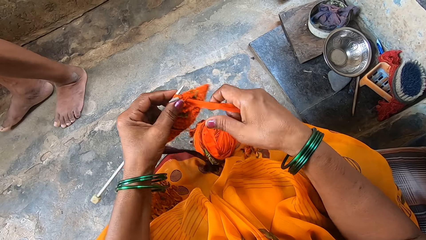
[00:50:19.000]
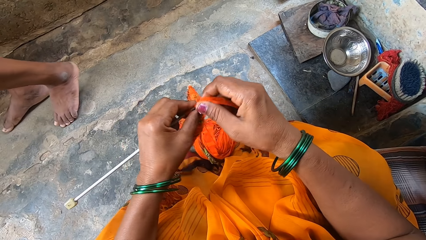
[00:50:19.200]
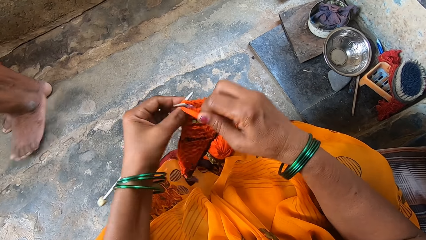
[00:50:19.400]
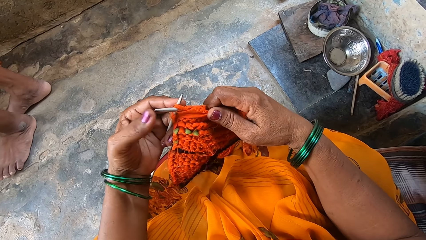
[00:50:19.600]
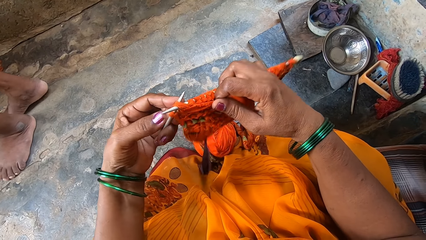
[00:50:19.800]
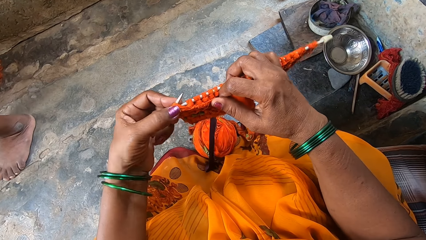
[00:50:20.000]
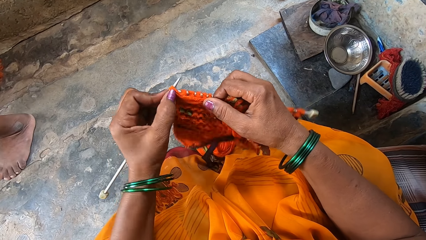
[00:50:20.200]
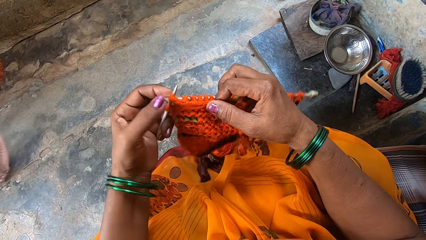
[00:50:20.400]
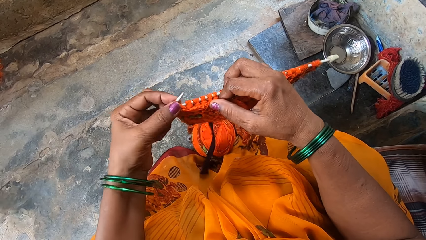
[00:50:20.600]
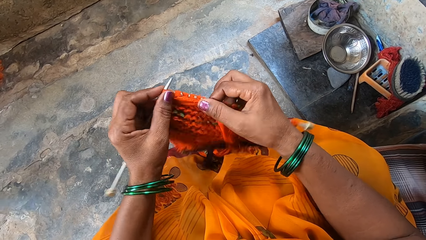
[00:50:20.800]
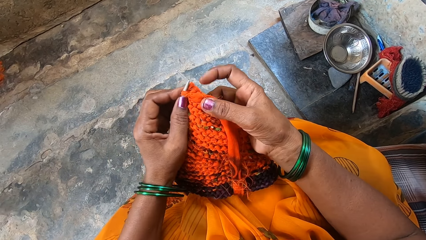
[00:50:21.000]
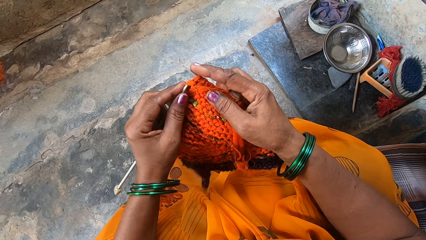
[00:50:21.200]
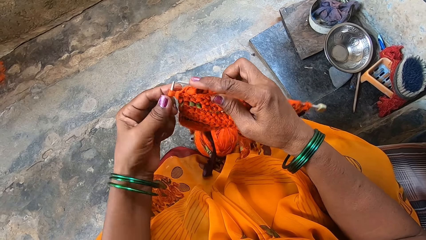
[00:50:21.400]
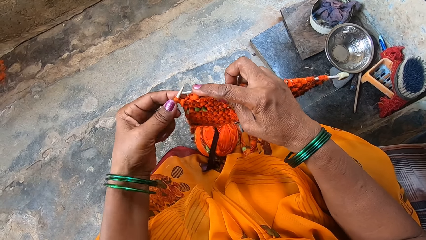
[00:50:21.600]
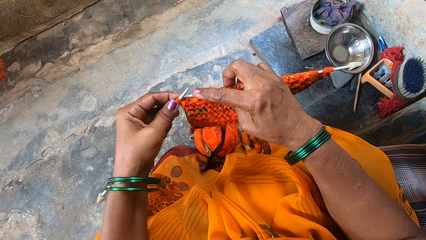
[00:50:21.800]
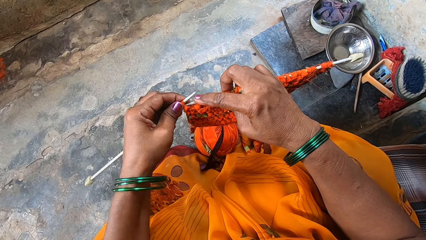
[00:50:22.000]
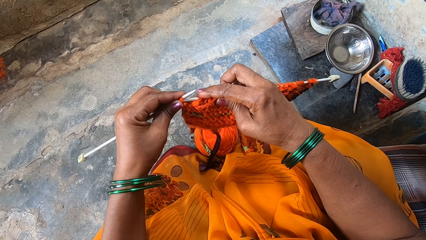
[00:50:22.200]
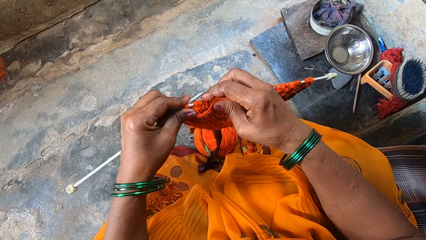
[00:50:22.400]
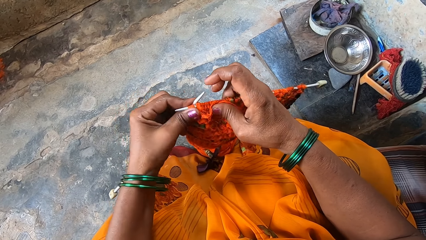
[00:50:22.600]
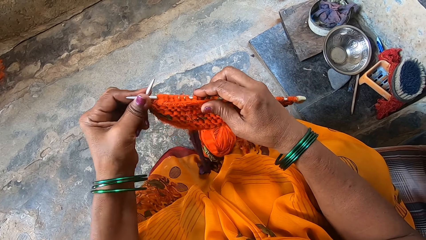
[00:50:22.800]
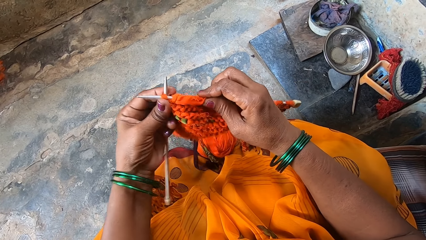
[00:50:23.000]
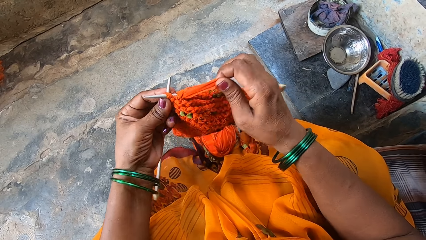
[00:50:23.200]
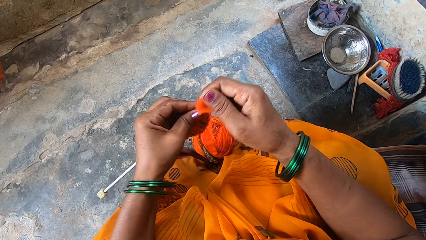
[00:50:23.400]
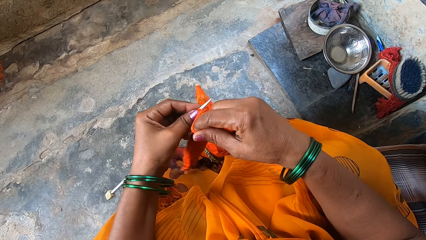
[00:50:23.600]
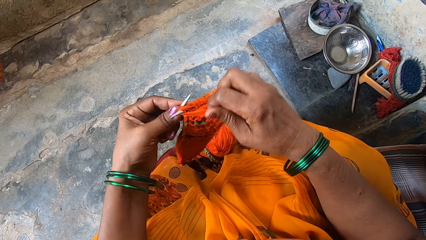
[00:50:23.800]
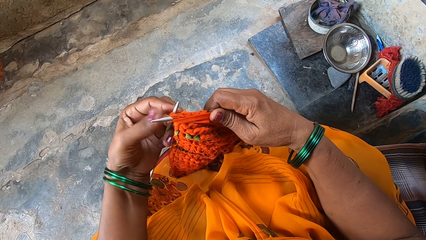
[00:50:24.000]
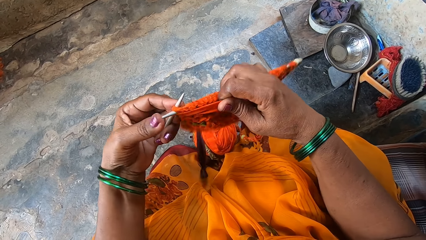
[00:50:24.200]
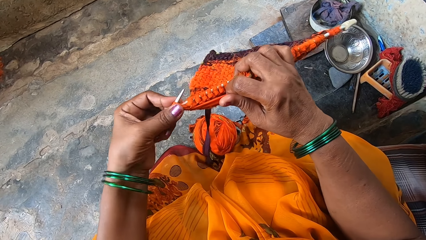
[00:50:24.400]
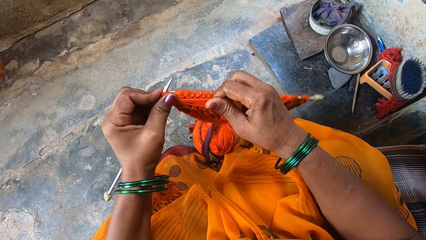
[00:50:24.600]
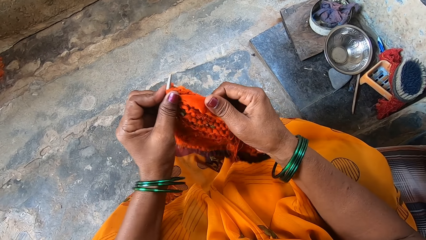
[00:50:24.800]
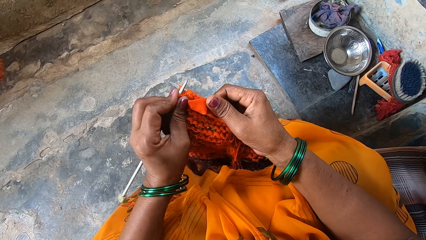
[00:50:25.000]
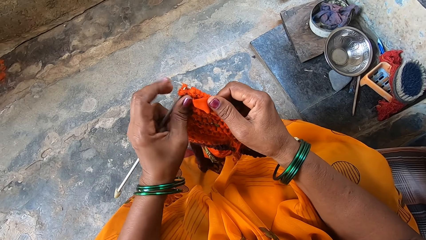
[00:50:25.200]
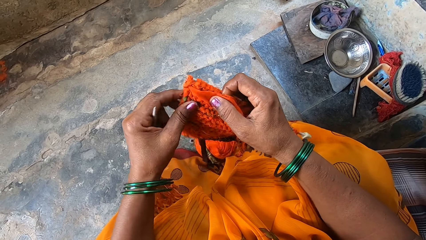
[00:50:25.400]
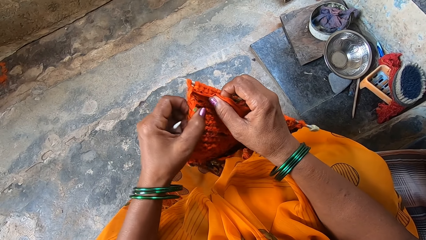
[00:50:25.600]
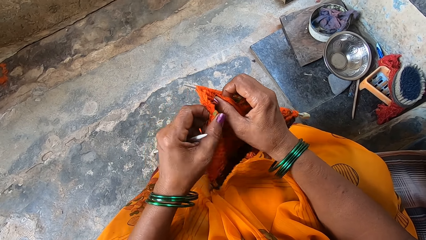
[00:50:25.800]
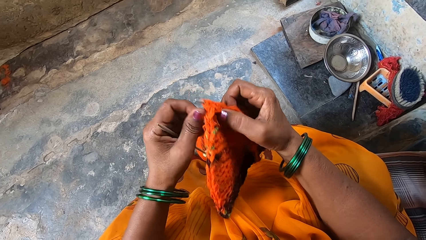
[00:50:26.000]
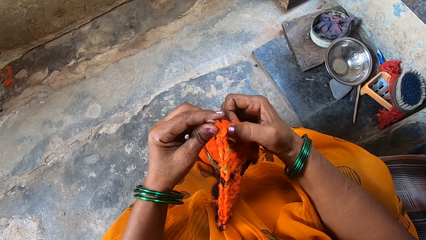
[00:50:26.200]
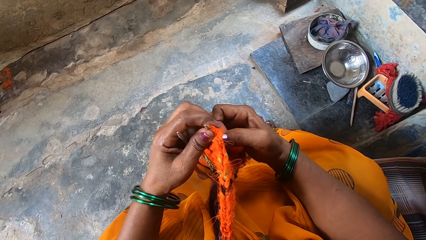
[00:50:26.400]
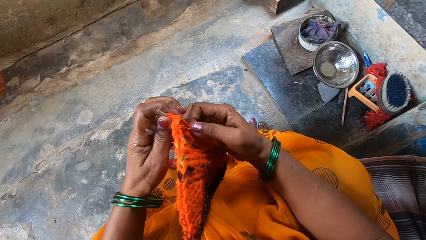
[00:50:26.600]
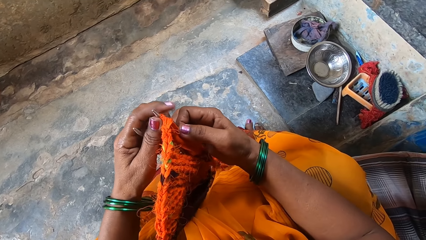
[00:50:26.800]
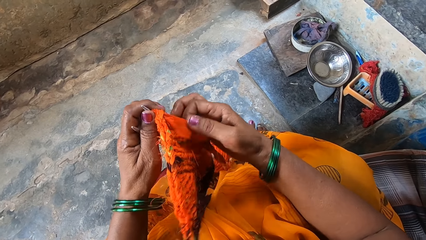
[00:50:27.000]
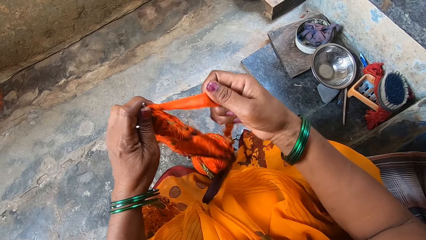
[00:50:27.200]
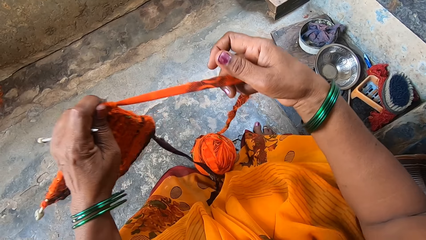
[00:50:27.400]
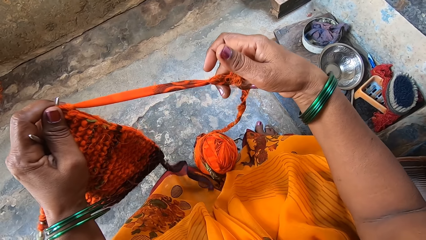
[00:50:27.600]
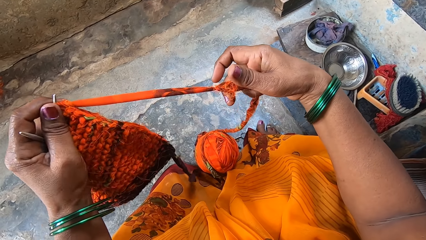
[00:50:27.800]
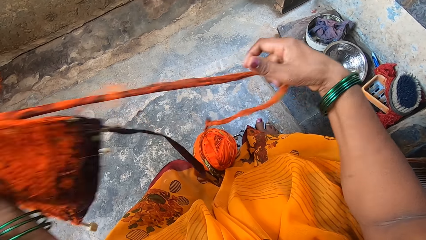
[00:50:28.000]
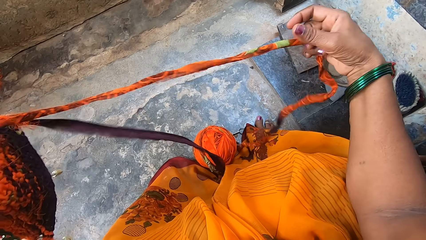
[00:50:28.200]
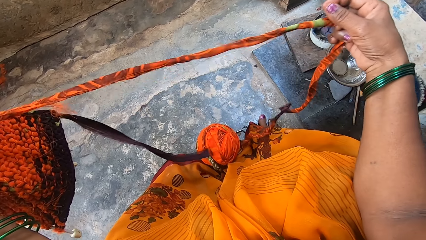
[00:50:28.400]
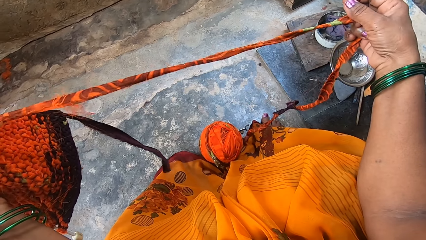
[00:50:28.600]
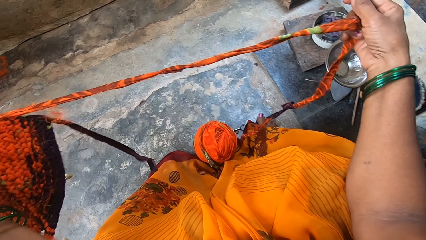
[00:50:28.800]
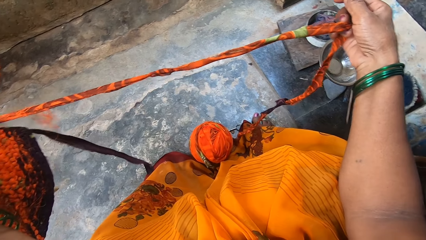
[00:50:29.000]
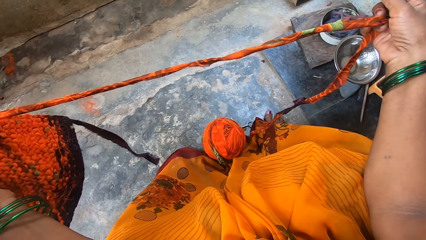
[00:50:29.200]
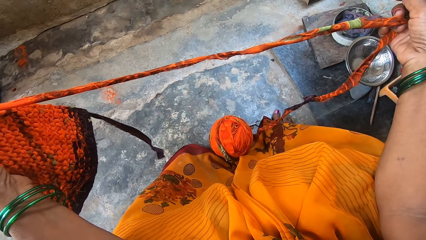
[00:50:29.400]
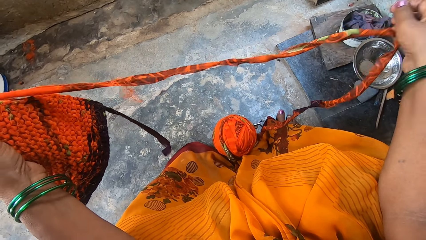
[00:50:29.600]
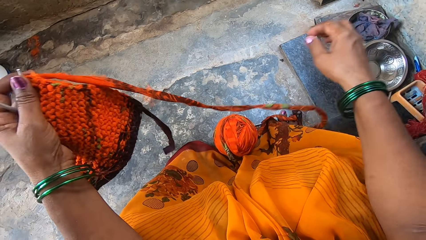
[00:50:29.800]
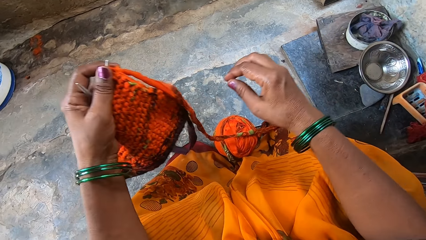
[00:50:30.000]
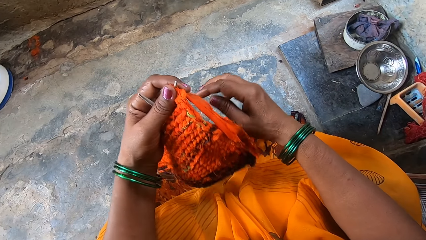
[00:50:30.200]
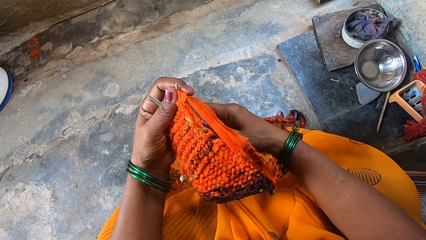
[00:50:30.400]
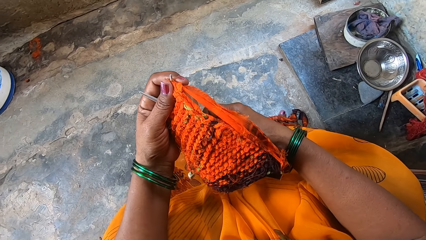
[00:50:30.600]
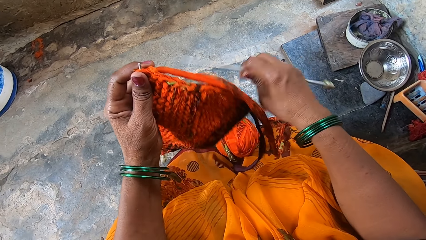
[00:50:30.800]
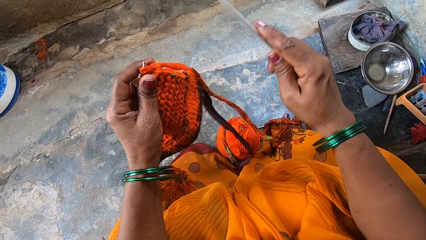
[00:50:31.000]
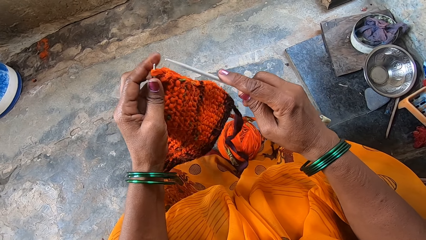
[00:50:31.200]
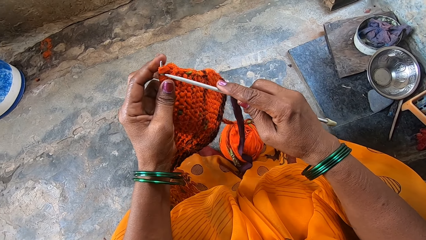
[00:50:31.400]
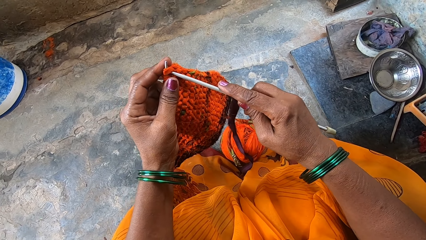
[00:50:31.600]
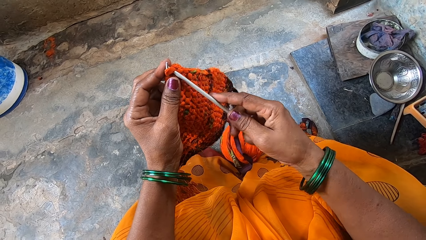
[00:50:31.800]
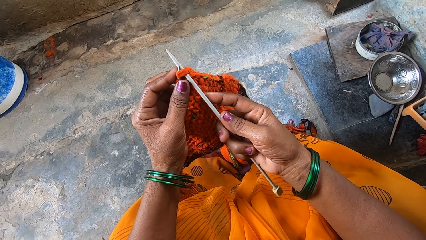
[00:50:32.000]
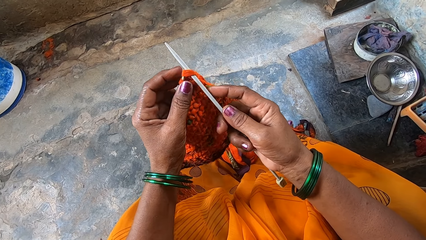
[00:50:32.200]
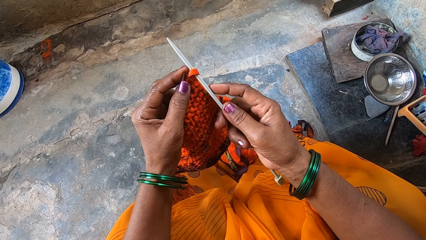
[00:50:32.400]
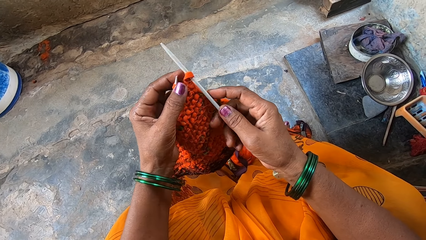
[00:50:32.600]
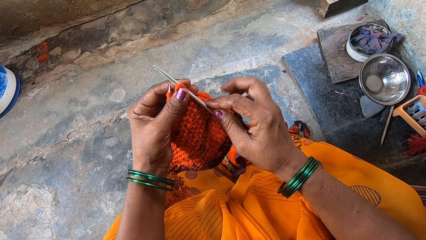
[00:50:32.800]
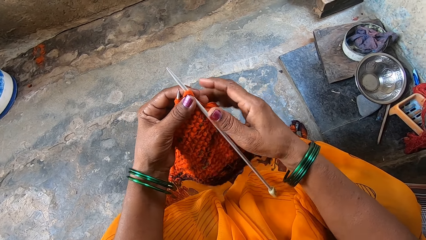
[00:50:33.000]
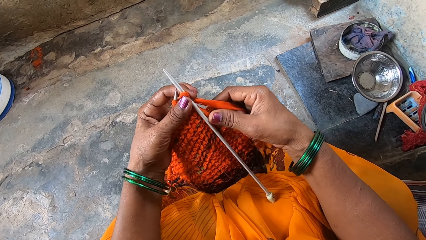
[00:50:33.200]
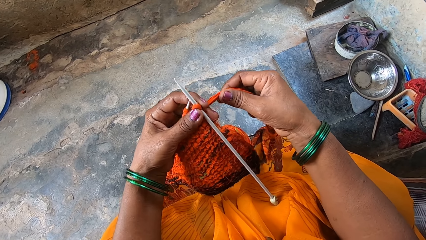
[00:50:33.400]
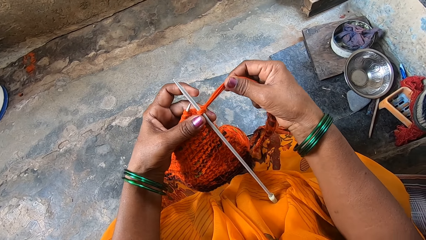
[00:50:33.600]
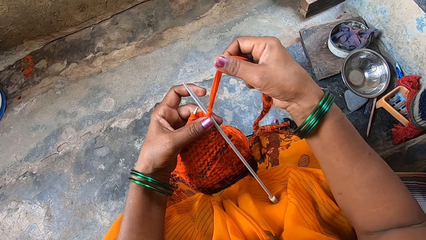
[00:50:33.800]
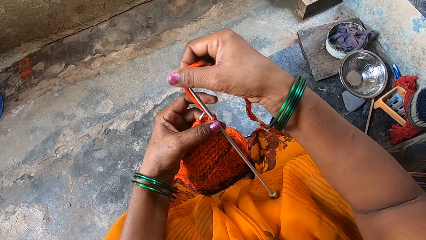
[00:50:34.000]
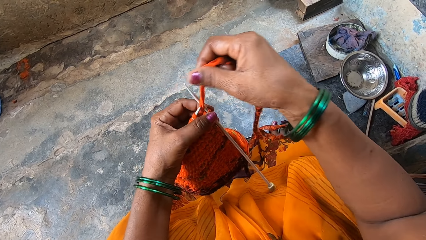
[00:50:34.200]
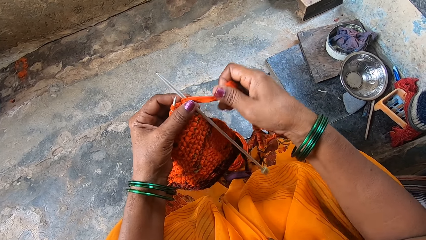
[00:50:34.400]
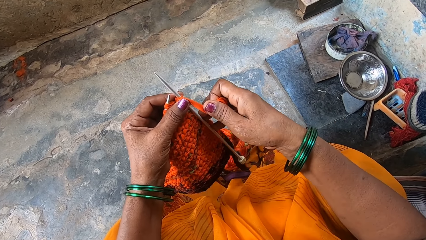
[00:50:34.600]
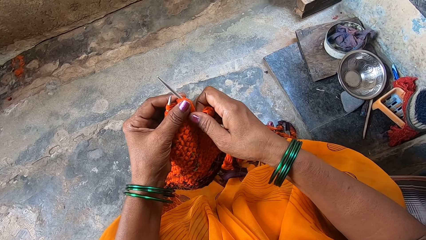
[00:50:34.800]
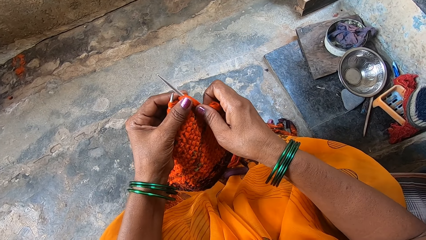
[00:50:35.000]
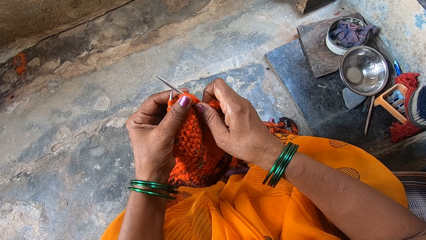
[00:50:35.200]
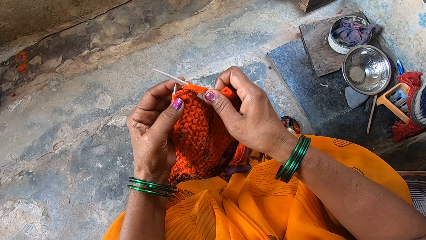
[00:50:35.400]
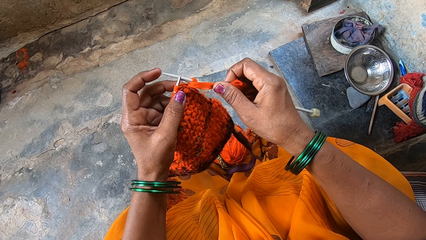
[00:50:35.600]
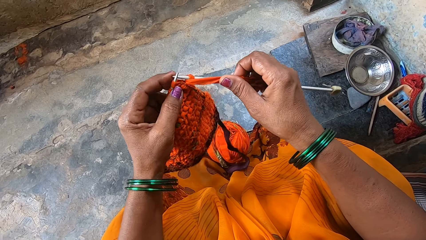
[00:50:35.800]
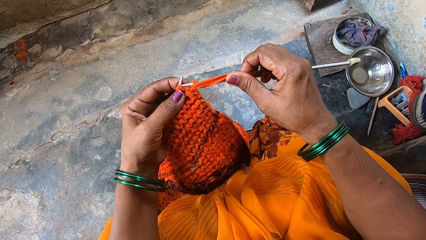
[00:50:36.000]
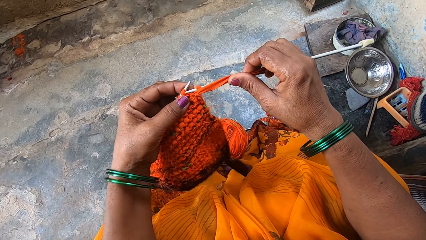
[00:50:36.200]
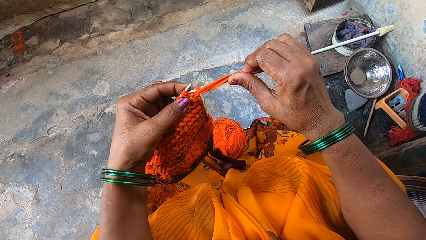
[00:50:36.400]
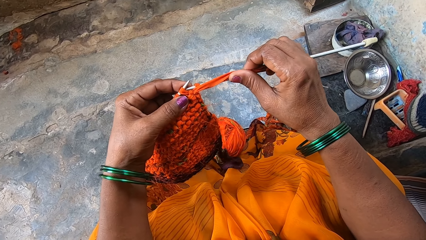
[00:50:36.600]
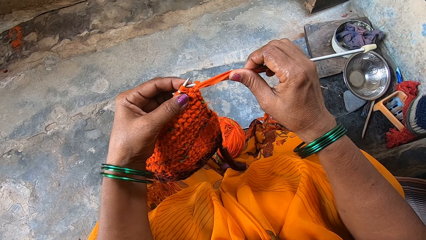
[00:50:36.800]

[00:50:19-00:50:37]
A man walks away. The camera wearer loops a thread on the knitting needle. They knit a fabric. They hold the thread. They loop the thread on the knitting needle. They knit the fabric. They hold the fabric. They turn the fabric. They pull the thread. They stretch out the knitting material. They drop the thread on a floor. They hold the knitting needle. They stitch the fabric. They hold the thread. They knit with cloth strips. They loop the thread on the knitting needle. They hold the knitting needle.
